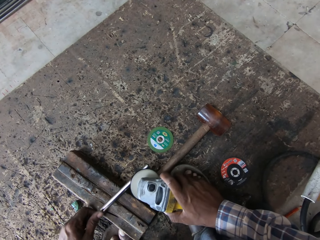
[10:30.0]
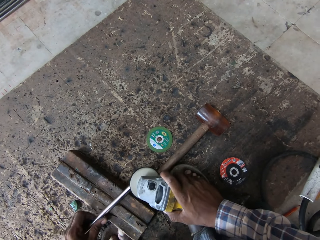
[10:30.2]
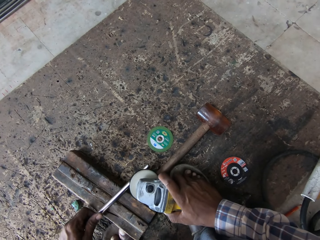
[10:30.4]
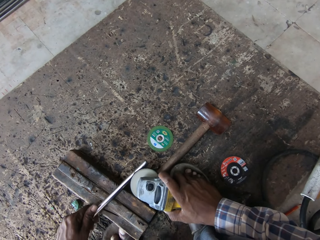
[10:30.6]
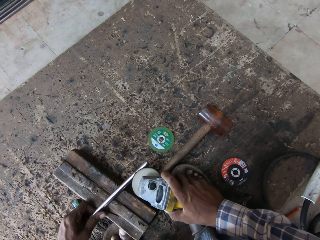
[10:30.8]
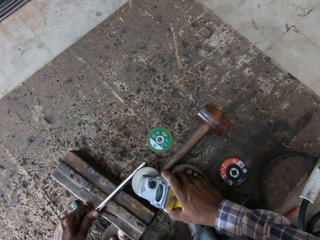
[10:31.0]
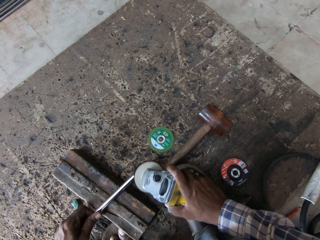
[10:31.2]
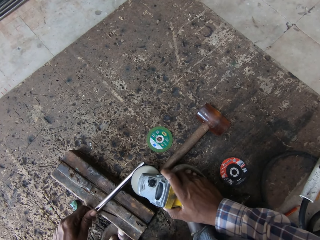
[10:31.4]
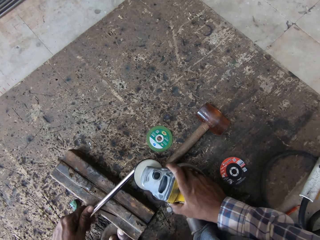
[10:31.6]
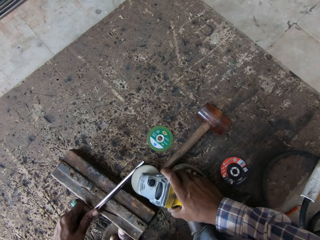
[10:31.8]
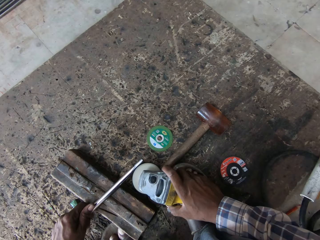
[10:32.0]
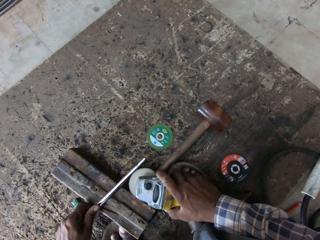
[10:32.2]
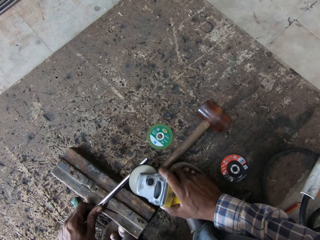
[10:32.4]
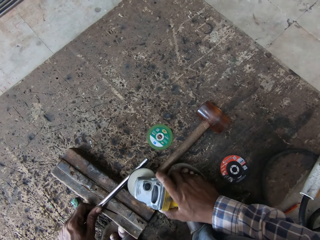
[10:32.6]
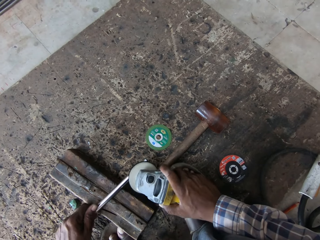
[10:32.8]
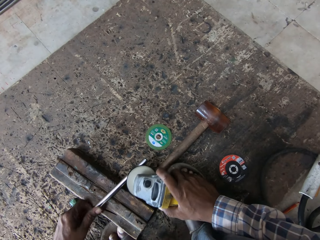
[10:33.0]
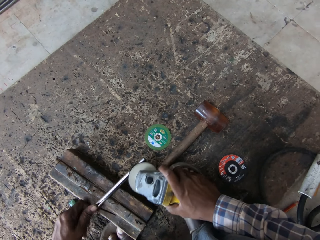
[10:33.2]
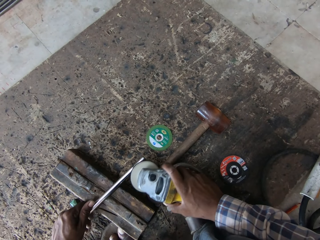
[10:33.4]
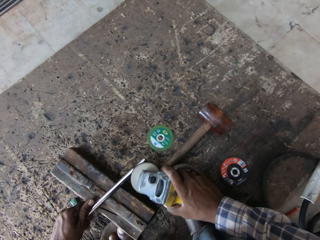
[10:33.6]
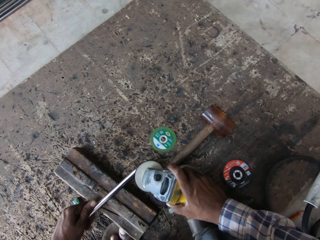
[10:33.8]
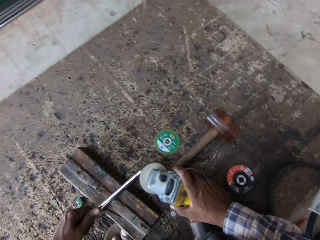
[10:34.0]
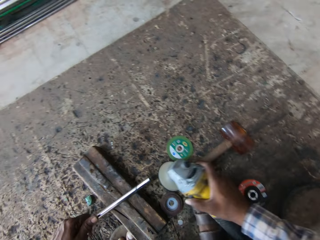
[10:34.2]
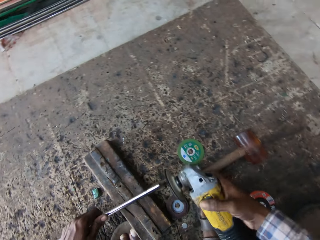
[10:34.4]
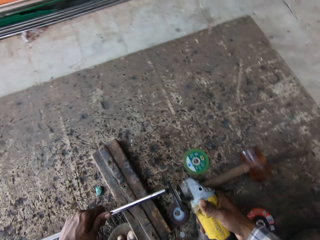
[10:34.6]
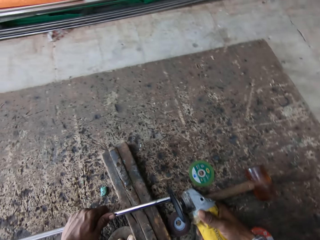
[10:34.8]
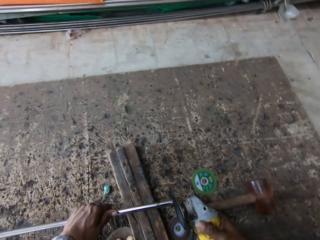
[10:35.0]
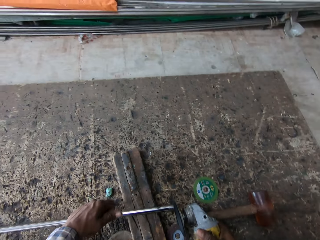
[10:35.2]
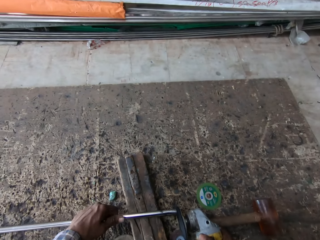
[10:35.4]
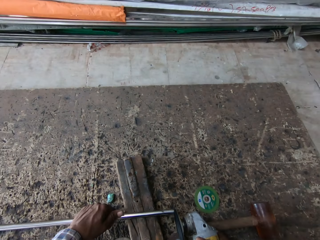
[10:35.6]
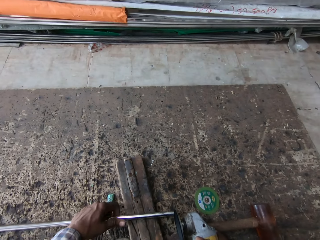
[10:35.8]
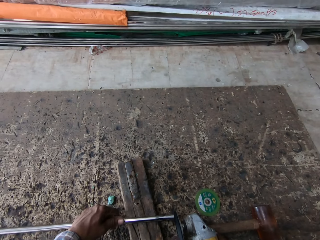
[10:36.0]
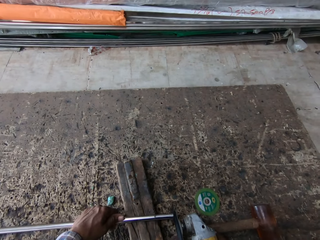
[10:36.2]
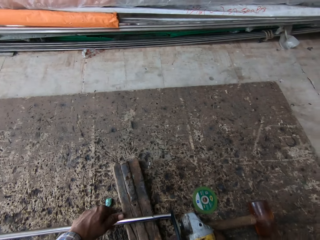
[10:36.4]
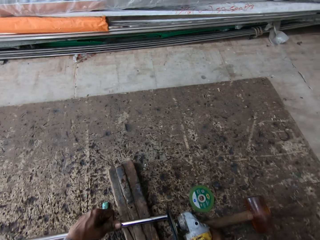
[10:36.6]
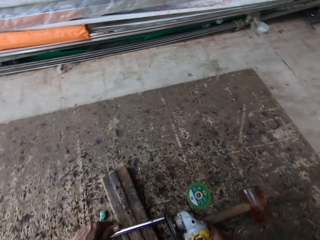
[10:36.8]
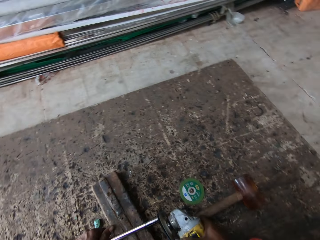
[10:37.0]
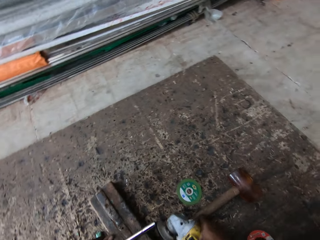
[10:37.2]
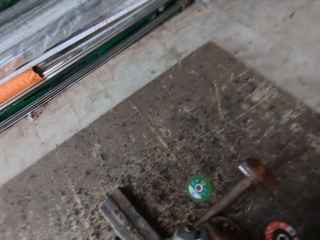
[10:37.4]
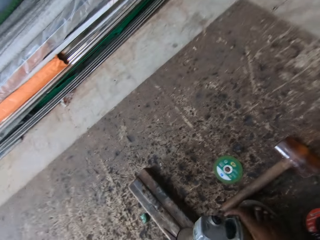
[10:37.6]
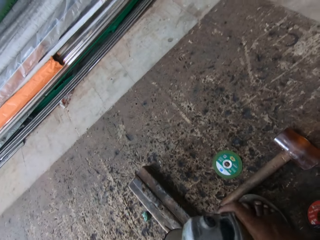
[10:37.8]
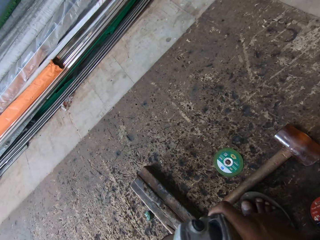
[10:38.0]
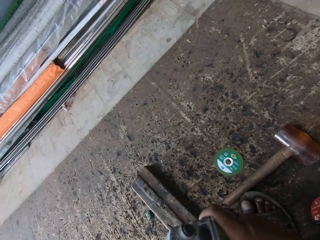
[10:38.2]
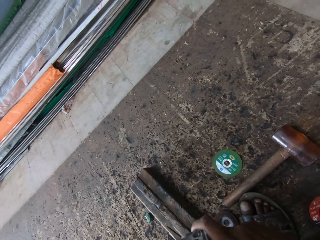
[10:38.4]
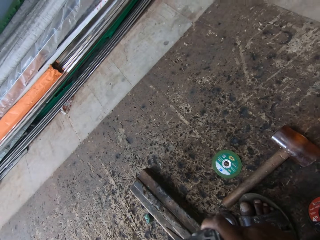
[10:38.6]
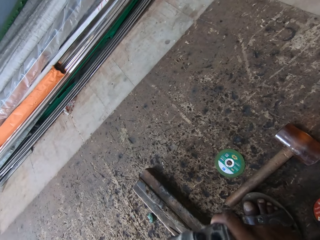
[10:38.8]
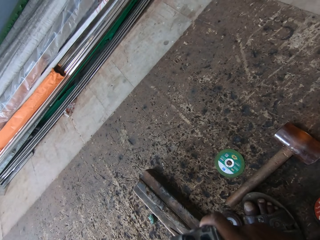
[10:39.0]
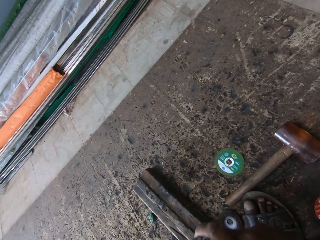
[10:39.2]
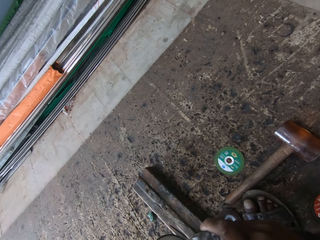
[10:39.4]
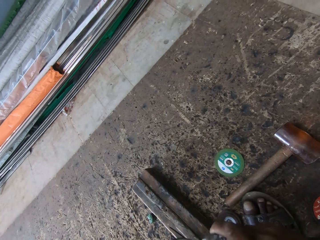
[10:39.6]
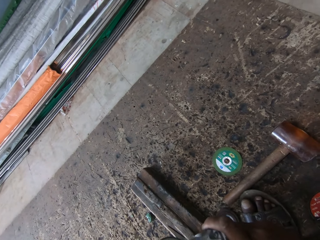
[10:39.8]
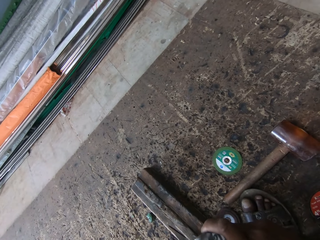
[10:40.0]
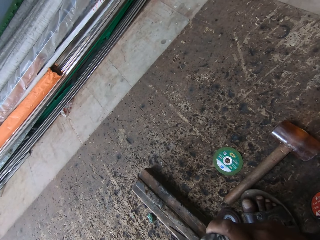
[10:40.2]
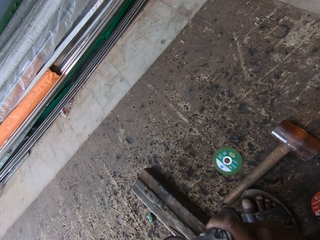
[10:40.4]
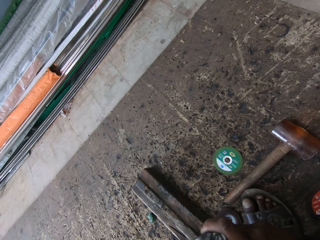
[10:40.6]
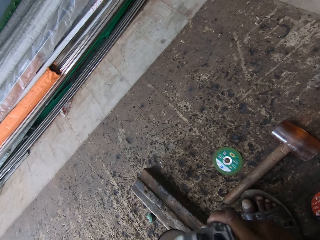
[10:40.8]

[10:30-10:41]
The camera wearer turns the welding machine. They weld the steel metal with the welding machine. They remove the steel metal from the holder. They weld the steel metal with the welding machine.

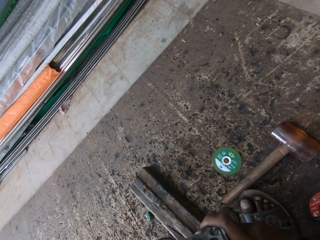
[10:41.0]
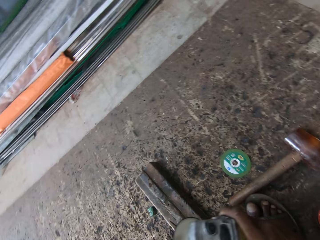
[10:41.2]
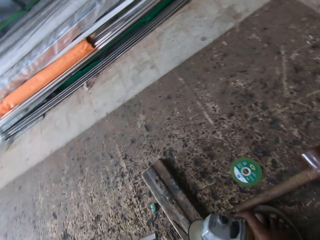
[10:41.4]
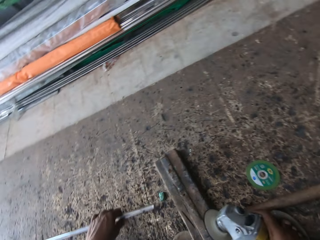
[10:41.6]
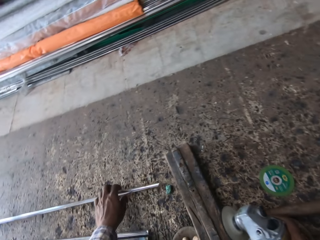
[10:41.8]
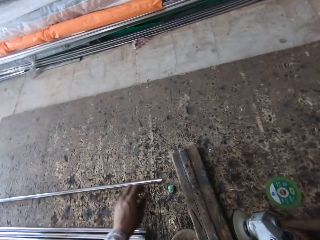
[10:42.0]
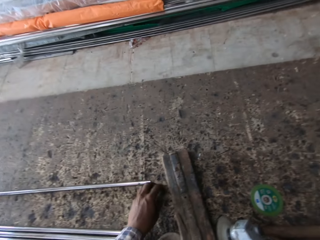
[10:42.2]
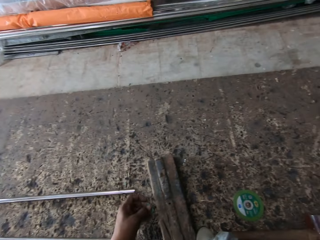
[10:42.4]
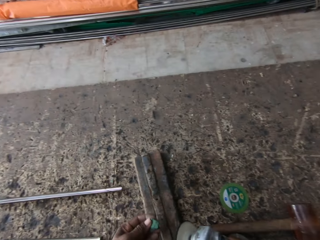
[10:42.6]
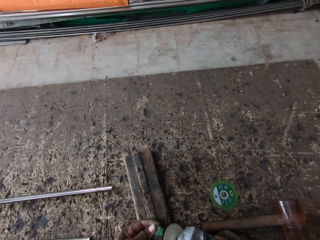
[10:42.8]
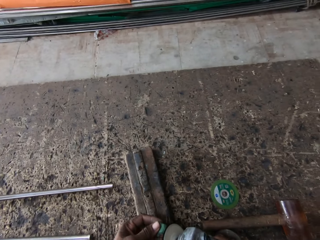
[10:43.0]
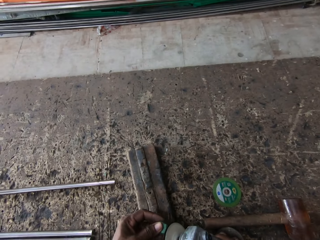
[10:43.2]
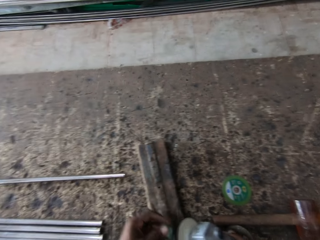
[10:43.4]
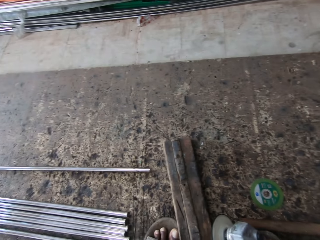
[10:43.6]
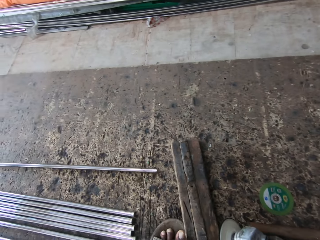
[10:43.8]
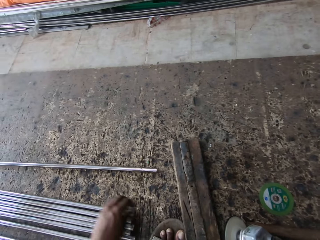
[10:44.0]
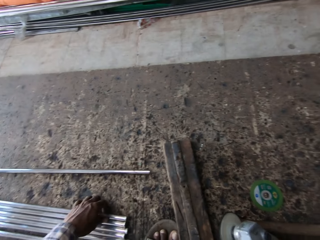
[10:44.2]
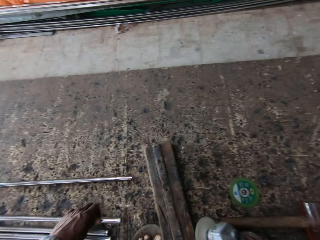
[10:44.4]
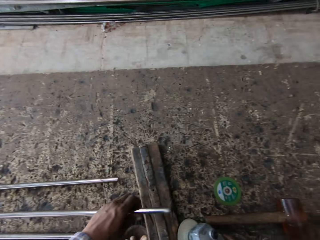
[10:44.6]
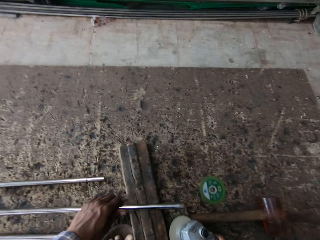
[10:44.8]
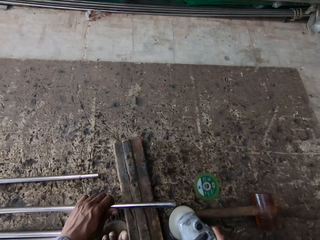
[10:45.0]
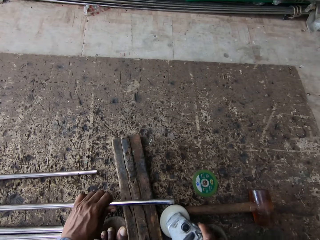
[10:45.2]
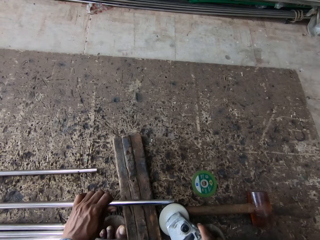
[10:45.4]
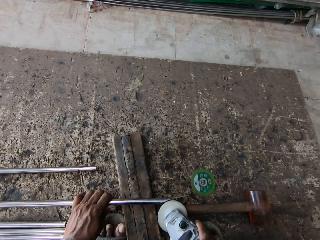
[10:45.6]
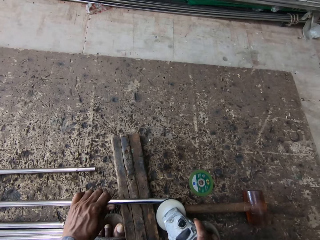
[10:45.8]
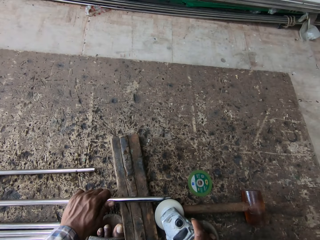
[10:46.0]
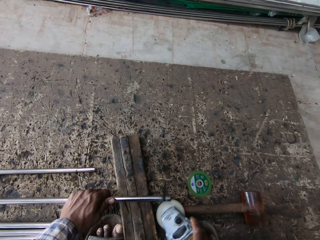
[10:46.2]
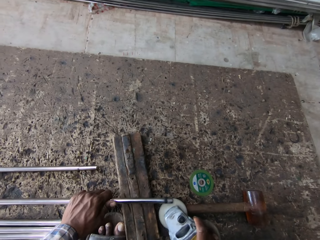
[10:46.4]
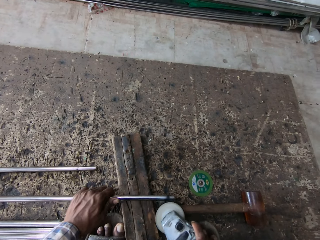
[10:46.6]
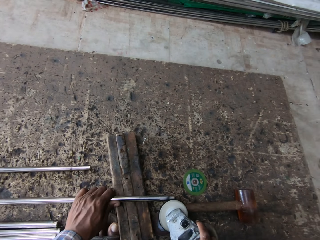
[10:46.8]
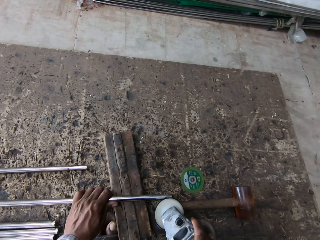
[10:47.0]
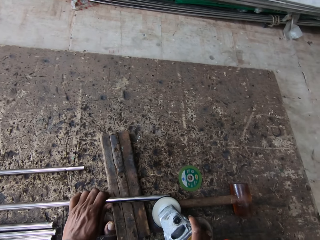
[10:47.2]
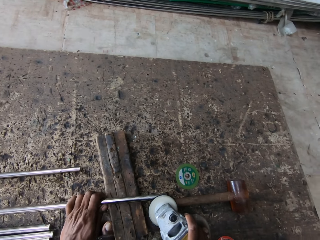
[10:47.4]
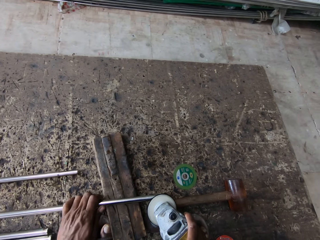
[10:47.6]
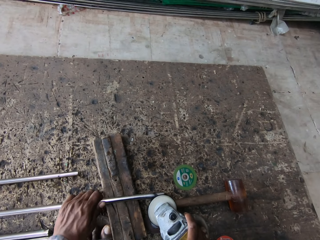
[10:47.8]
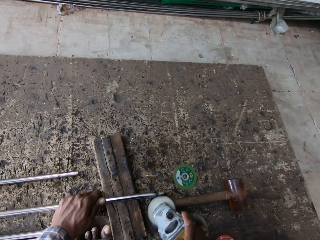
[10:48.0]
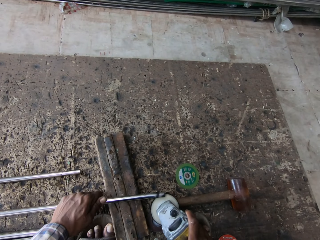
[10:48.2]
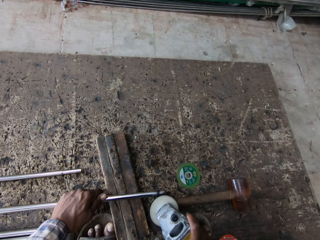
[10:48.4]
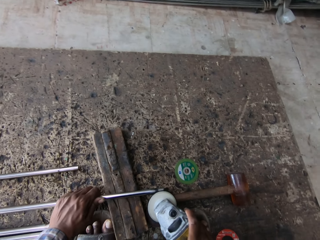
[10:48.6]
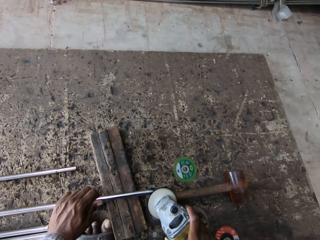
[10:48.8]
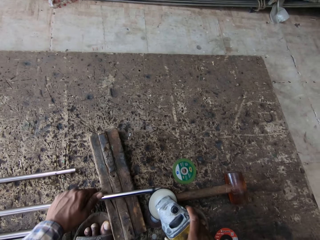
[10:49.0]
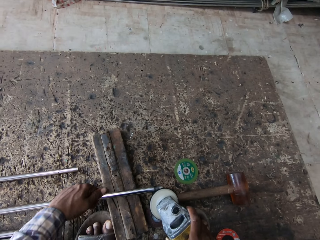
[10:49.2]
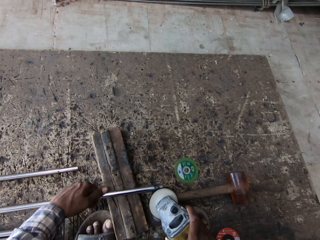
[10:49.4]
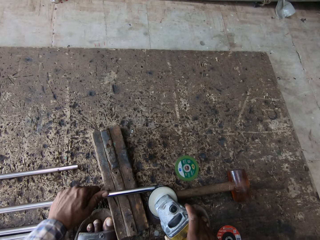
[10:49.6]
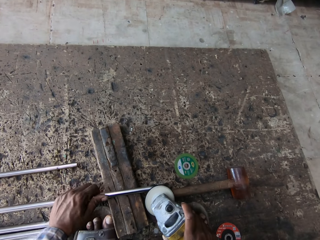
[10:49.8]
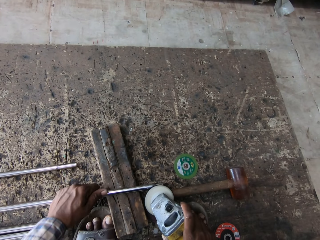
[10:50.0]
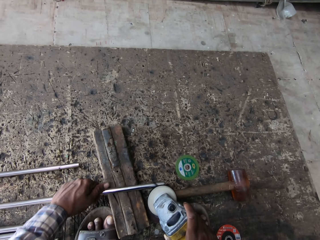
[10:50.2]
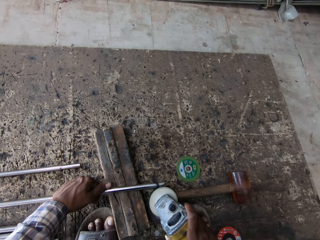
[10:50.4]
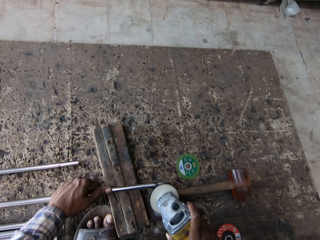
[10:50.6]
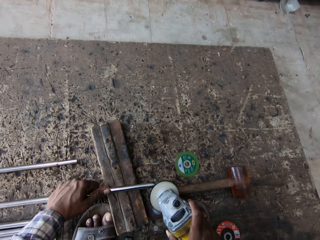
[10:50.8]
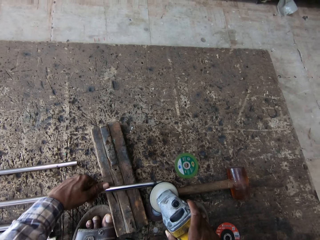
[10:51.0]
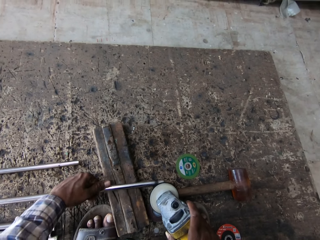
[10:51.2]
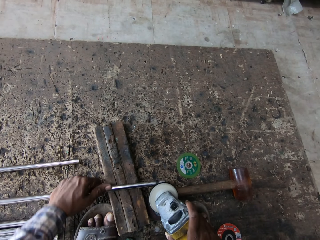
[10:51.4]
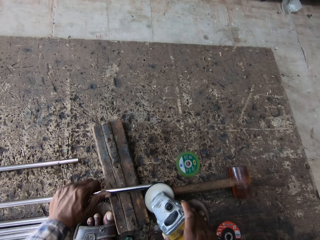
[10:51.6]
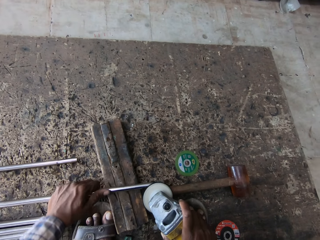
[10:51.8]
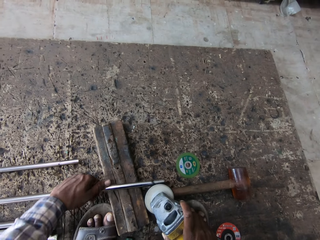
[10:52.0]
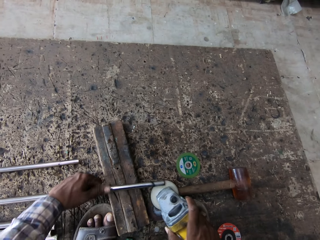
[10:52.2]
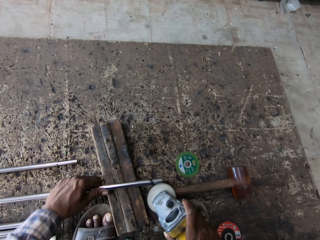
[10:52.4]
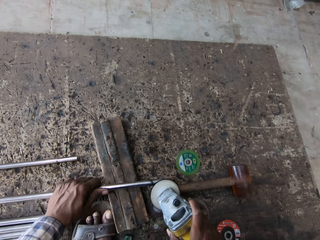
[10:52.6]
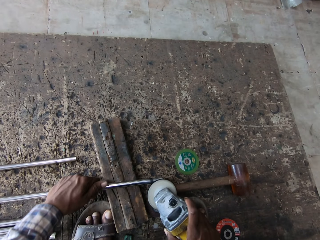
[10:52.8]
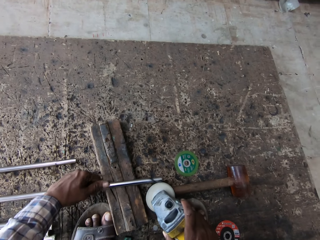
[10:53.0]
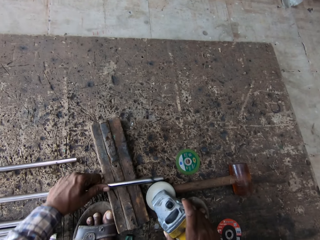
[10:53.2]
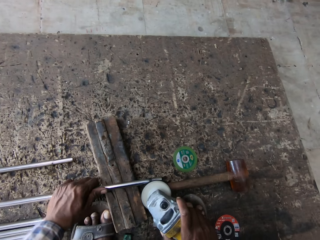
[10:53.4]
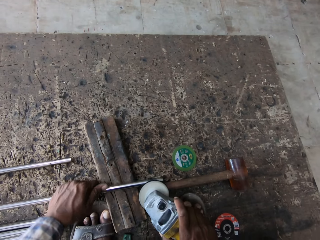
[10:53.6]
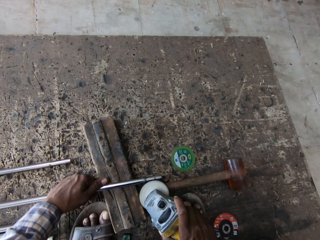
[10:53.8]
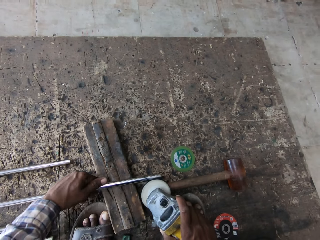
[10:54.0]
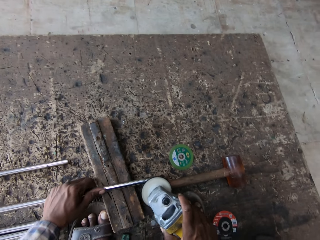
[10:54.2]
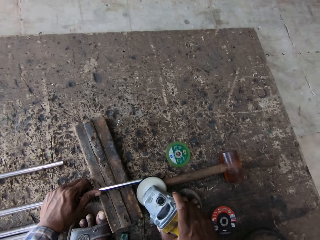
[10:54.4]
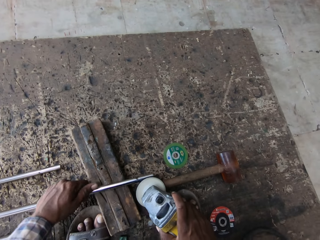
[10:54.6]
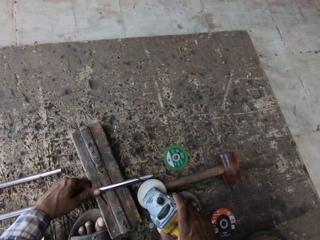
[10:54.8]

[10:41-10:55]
The camera wearer puts the steel metal on the floor. They take the rubber seal on the floor. They smoothen the rubber seal with the welding machine. They put the rubber seal down. They take the steel metal on the floor. They put the steel metal on the holder. They weld the steel metal with the welding machine.
